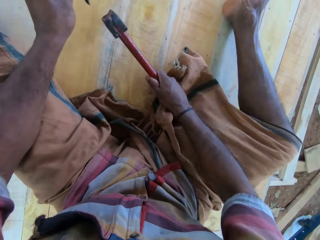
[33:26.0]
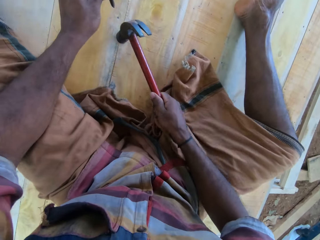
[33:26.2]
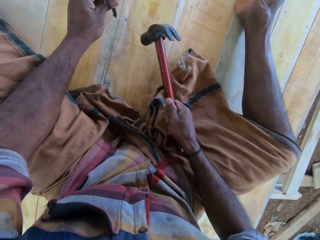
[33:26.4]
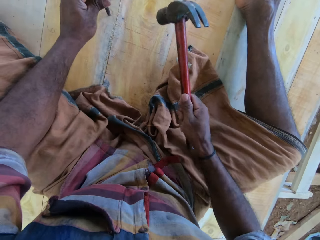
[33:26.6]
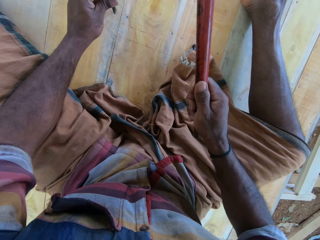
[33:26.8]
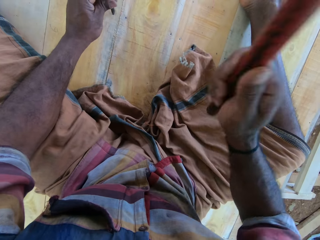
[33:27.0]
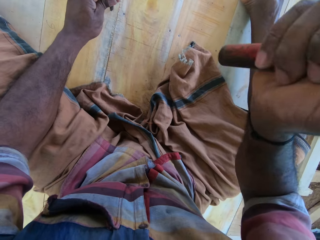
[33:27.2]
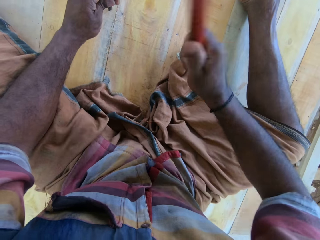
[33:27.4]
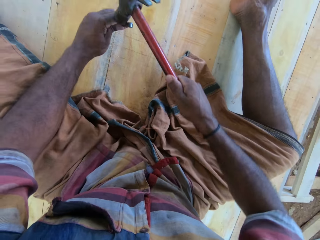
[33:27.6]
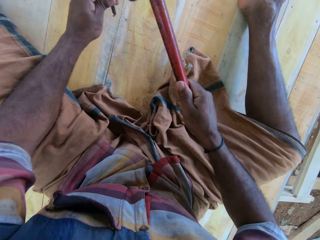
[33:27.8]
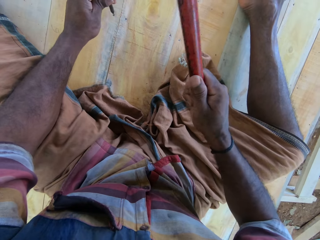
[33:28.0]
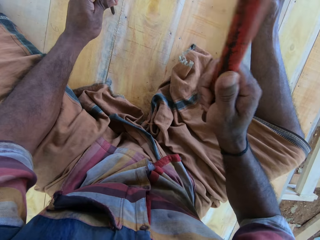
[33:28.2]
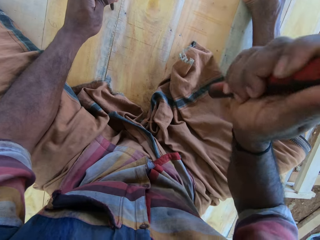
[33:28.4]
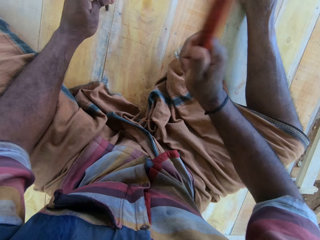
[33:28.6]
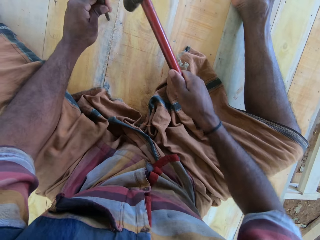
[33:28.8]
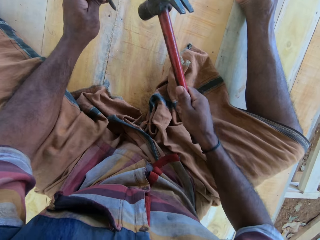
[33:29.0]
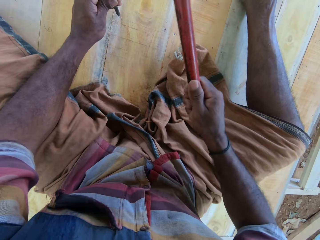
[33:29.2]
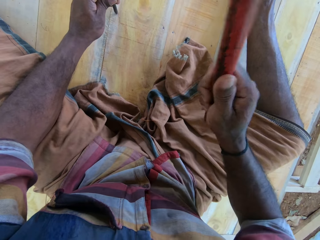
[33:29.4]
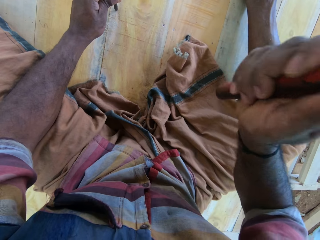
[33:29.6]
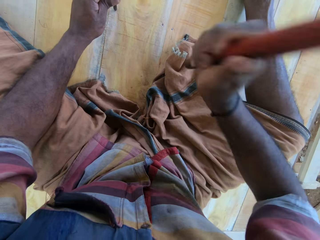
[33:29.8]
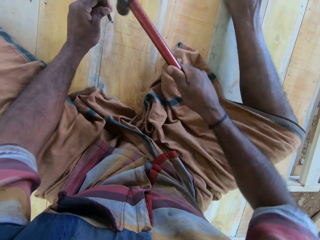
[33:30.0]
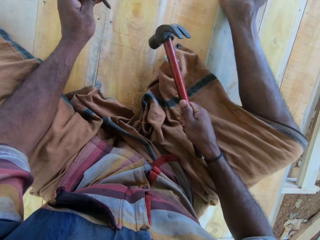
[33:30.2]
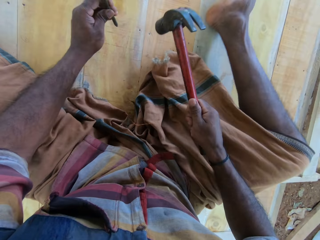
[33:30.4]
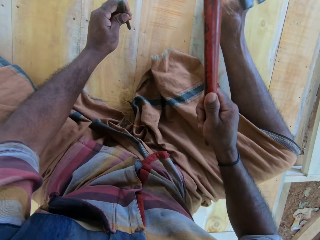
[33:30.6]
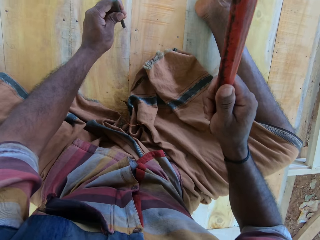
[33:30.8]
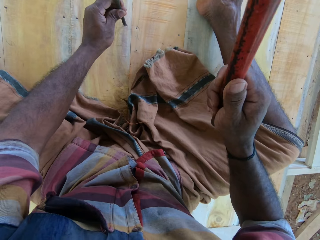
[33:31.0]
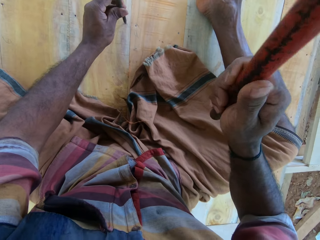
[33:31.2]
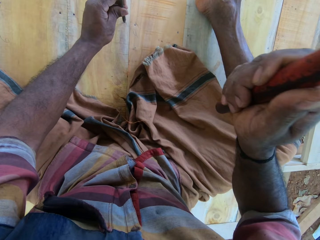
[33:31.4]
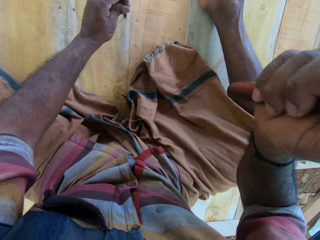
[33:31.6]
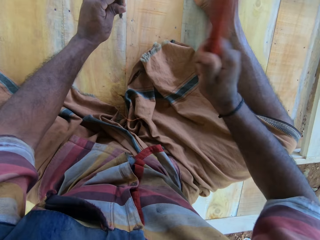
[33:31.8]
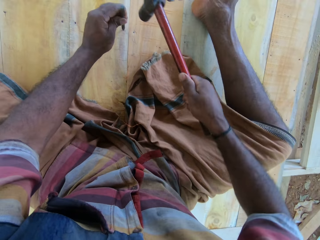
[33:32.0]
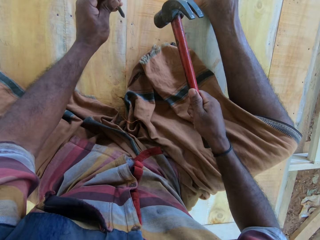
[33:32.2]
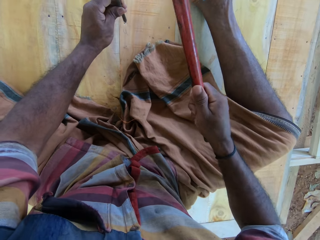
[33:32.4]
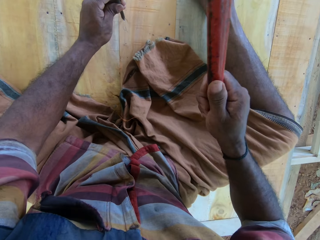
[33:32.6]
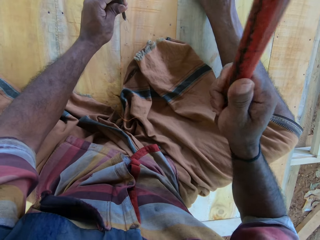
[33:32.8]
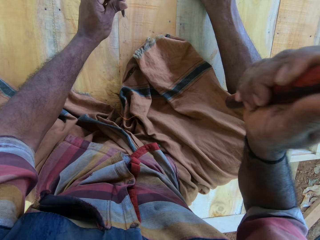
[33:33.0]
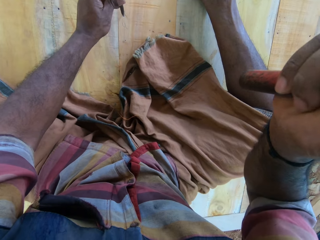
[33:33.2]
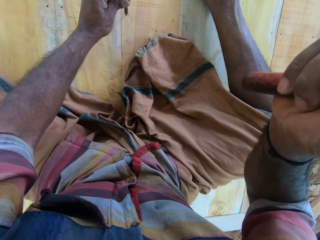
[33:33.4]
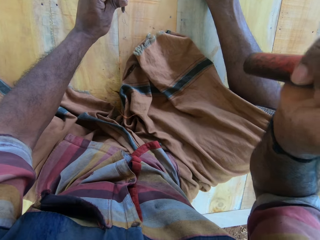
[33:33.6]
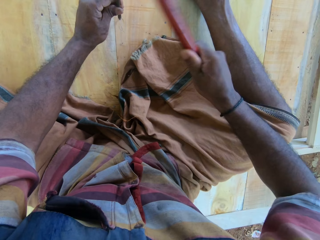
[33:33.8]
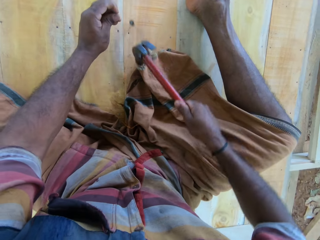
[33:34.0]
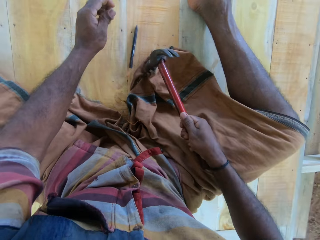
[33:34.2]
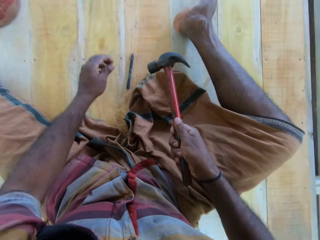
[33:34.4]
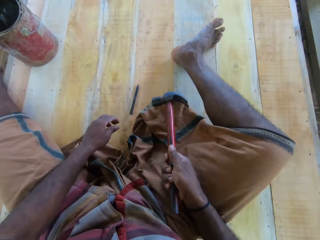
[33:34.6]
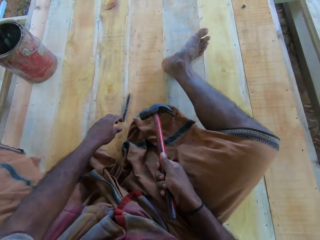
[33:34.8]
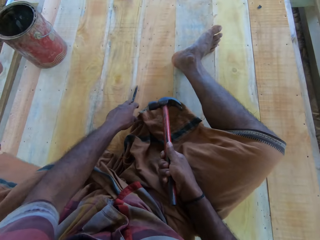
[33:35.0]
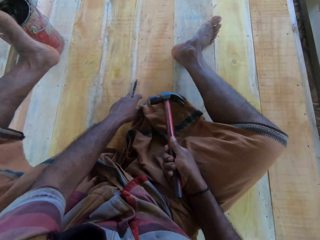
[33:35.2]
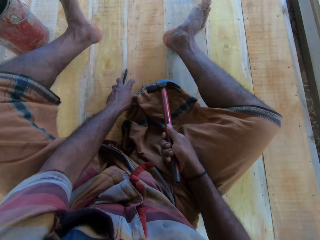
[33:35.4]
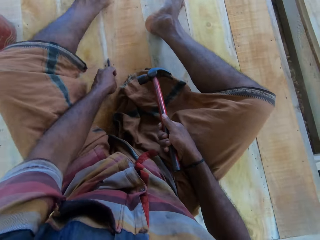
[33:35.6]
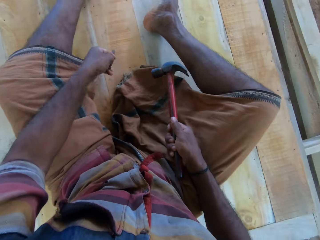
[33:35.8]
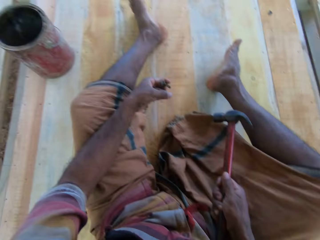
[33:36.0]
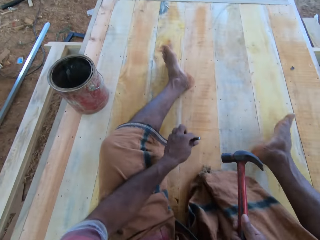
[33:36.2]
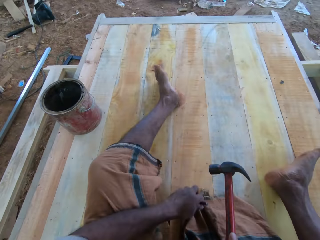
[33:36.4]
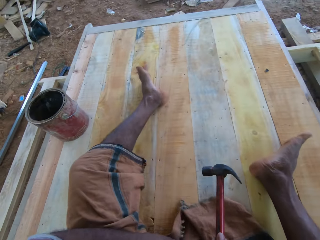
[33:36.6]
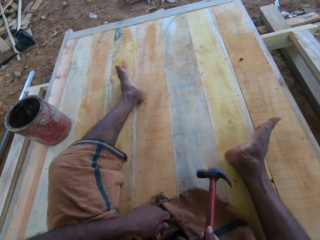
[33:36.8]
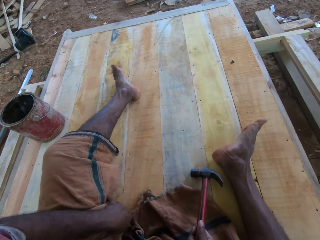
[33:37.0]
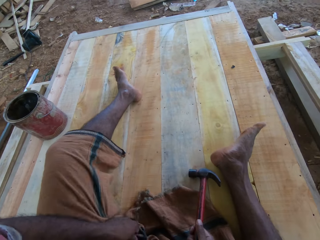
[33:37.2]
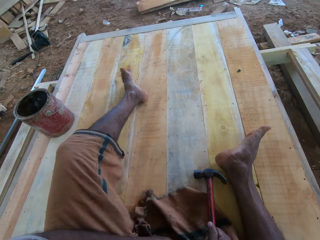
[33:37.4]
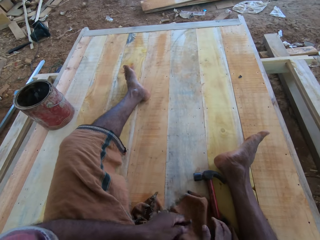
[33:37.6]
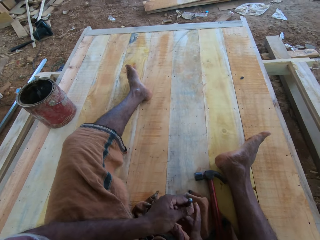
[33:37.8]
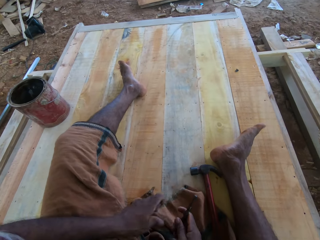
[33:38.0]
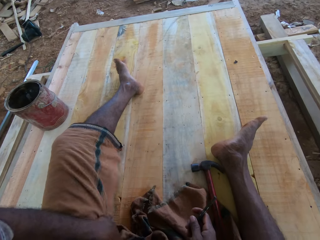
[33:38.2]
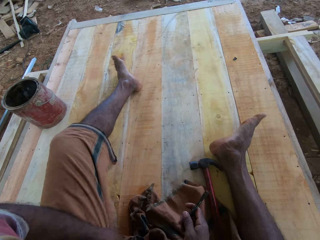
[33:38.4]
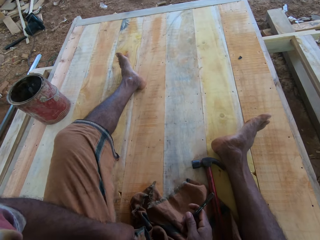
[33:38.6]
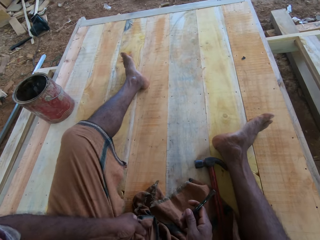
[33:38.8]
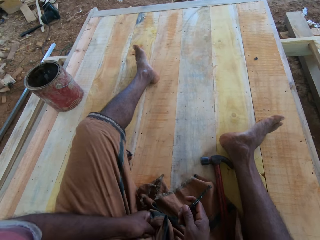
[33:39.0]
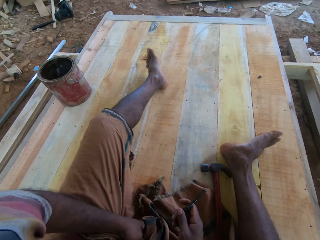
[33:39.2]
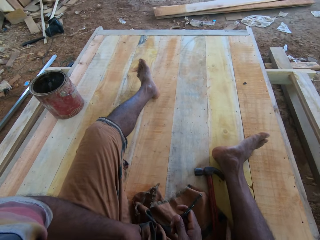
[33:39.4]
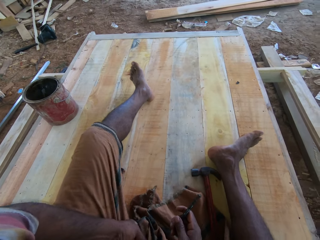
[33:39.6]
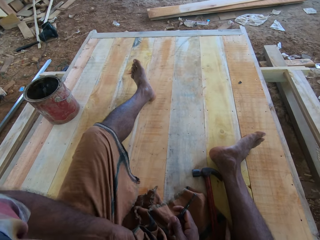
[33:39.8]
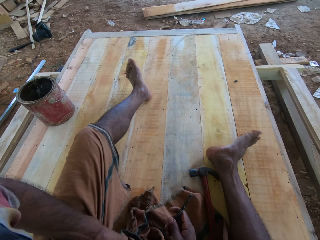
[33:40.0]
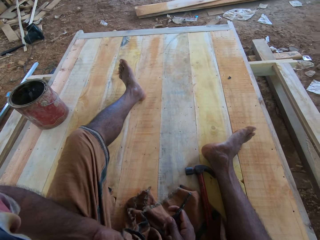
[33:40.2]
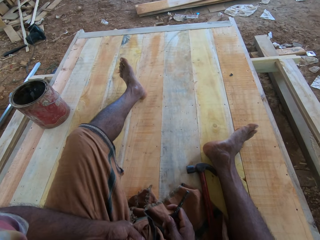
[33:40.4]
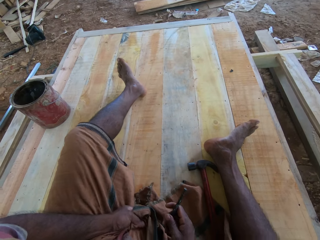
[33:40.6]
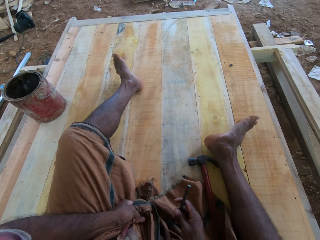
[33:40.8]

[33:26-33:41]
The camera wearer puts the chisel or nail punch on the nail. They hit the chisel with a hammer. They hold the hammer. They put the chisel on the nail. They hit the chisel with the hammer. They hold the hammer. They drop the nail punch. They pick up the nail punch. They put the hammer down. They fold the cloth.

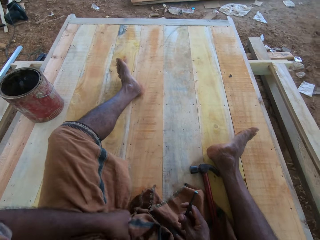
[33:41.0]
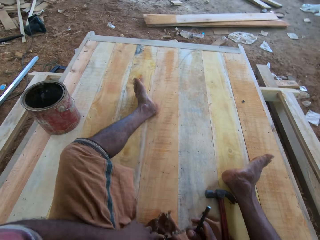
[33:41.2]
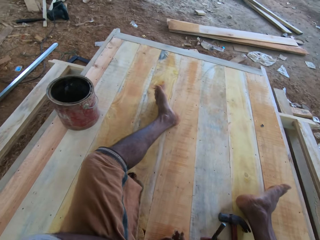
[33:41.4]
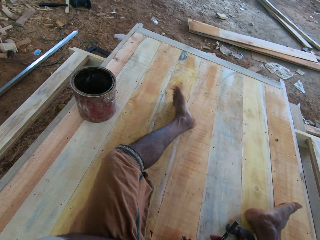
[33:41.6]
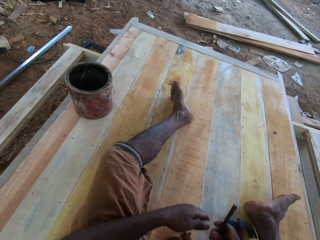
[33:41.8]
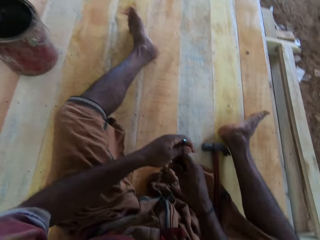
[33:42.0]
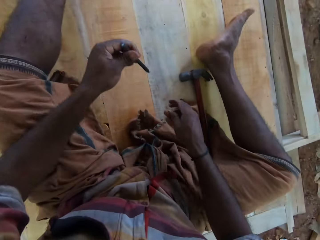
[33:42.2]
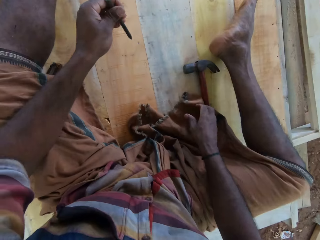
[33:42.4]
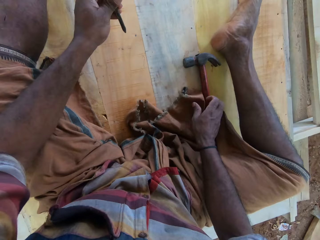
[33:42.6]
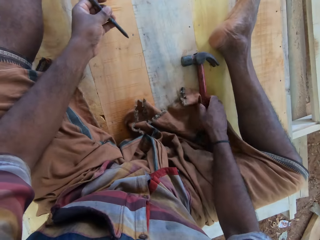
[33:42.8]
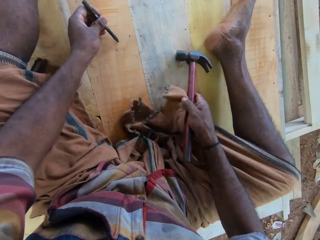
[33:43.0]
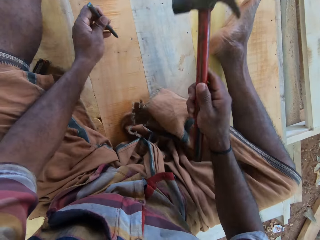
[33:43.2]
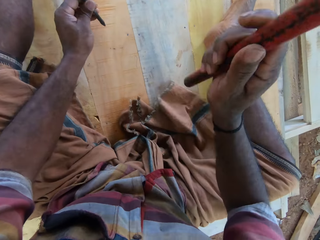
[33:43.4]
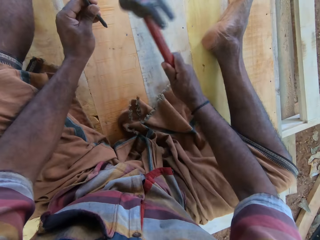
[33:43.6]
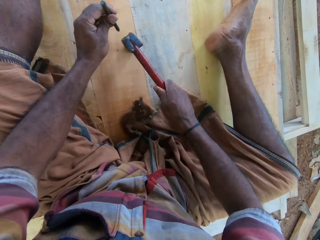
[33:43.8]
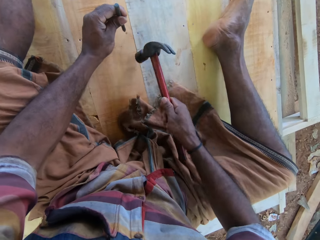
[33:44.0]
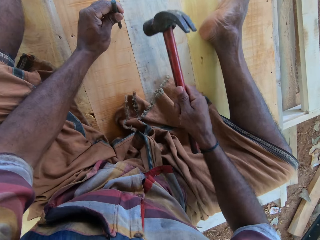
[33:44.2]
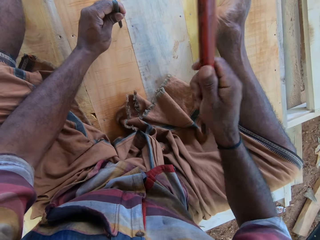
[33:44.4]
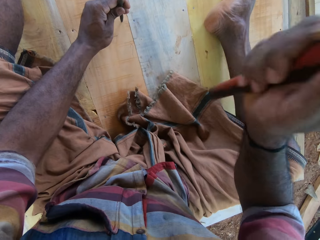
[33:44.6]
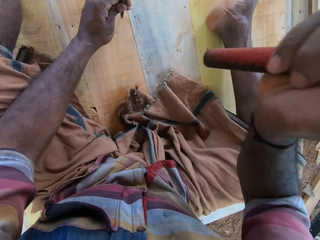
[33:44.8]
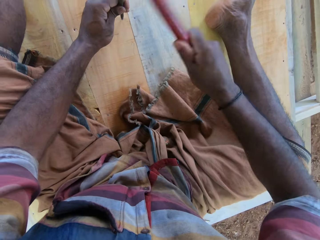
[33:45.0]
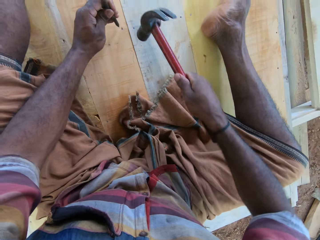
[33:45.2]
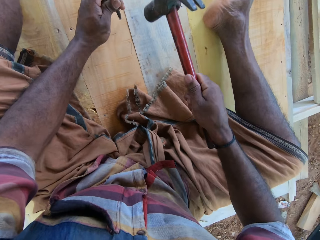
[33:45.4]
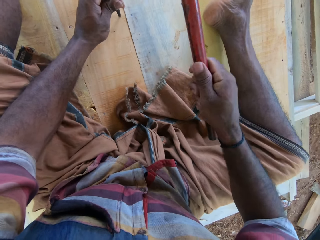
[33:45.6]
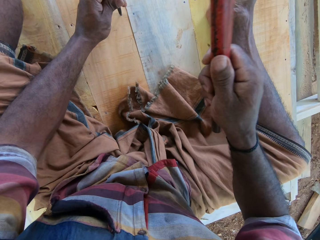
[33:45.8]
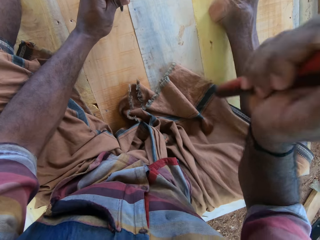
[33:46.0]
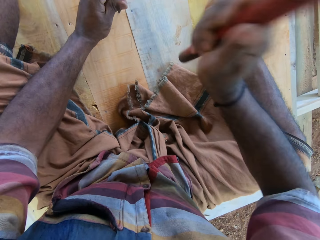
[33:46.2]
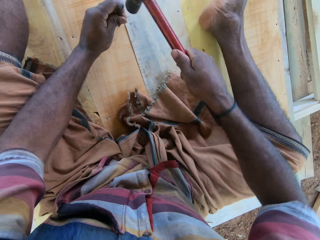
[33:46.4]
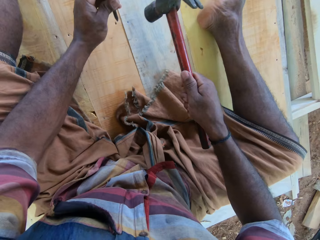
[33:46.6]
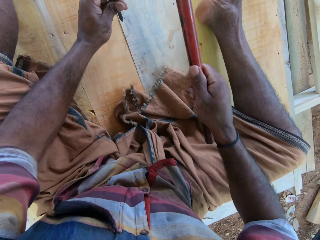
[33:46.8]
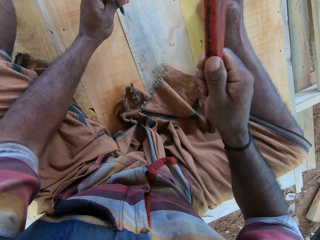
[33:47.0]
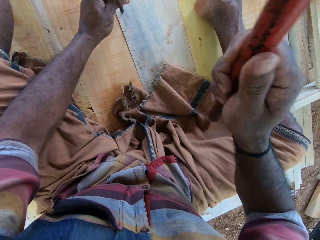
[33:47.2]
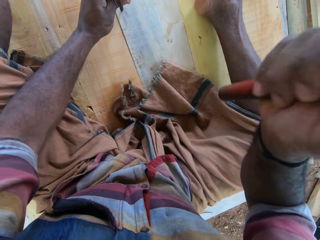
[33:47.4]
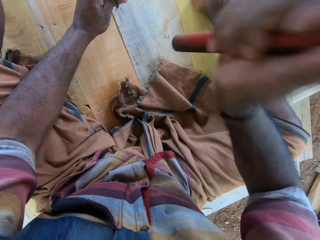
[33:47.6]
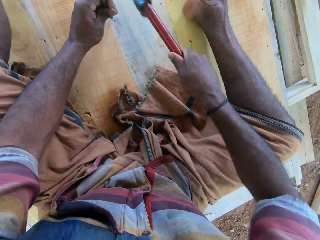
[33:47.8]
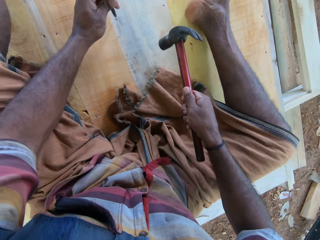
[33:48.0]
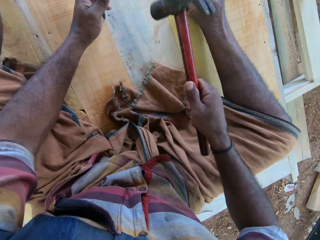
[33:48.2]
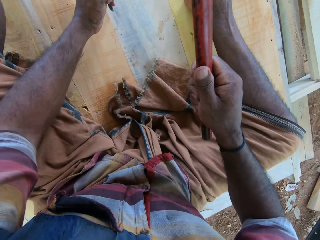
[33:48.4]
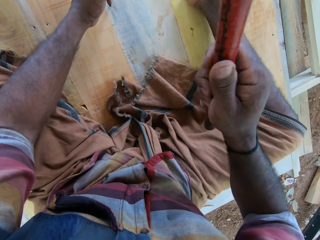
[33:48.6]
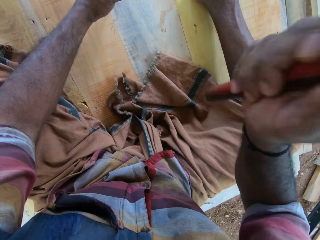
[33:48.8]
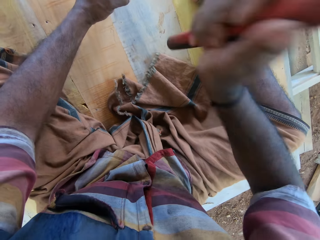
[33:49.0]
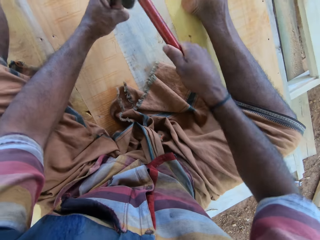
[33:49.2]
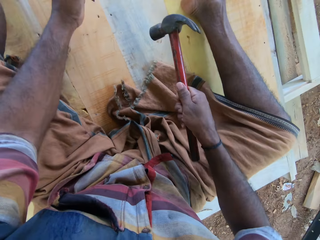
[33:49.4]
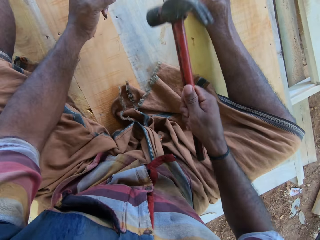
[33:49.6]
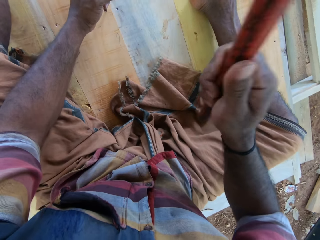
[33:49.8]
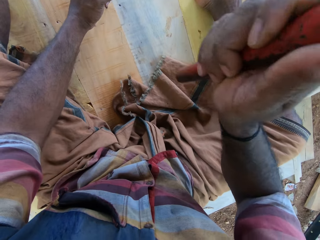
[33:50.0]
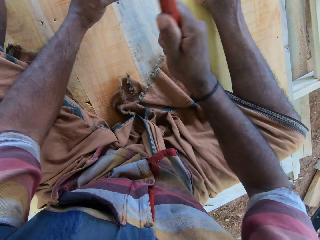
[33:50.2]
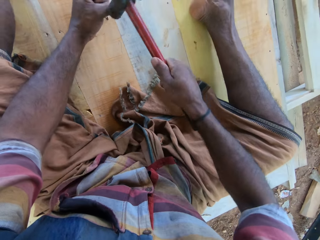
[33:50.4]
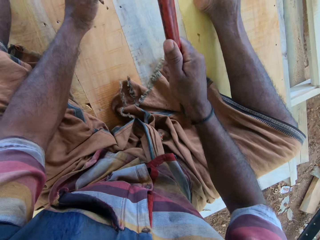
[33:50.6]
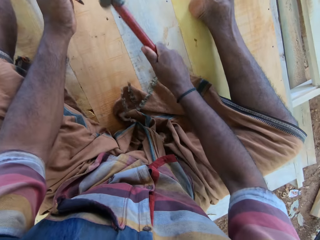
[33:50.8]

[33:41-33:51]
The camera wearer holds the chisel. They pick up the hammer. They fix the nail with the hammer. They put the chisel on the nail. They hit the chisel with the hammer. They hold the hammer. They hit the chisel with the hammer.
